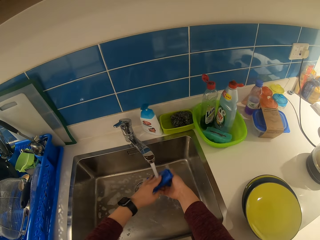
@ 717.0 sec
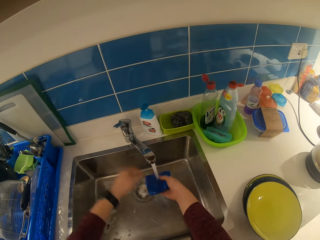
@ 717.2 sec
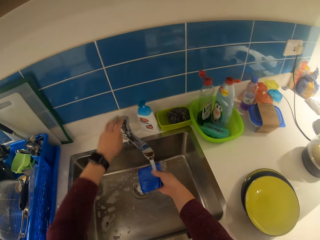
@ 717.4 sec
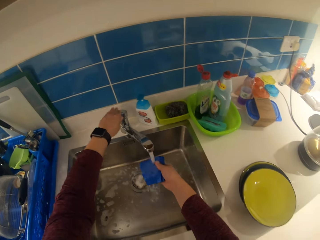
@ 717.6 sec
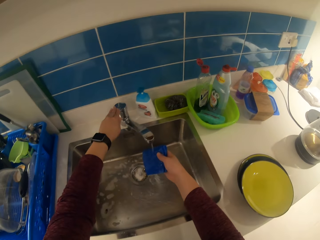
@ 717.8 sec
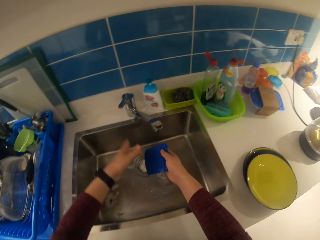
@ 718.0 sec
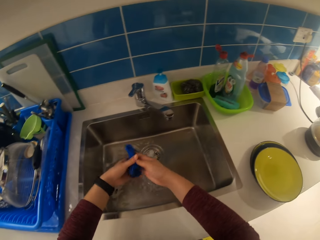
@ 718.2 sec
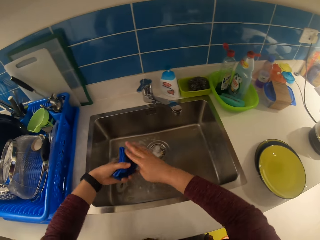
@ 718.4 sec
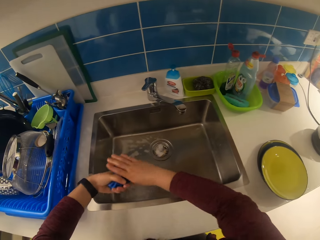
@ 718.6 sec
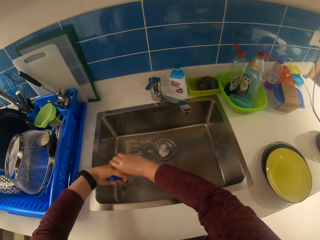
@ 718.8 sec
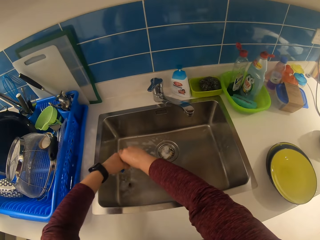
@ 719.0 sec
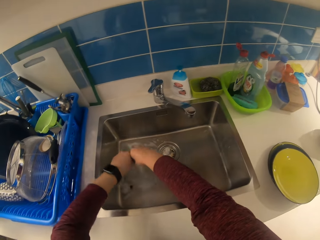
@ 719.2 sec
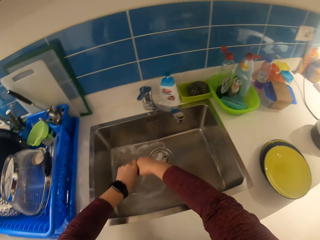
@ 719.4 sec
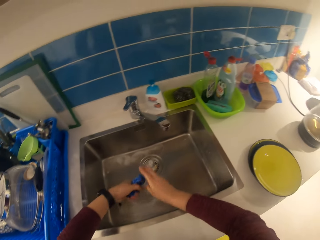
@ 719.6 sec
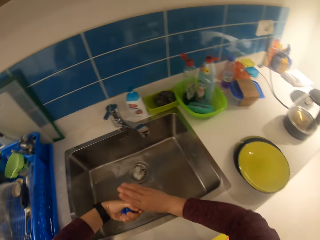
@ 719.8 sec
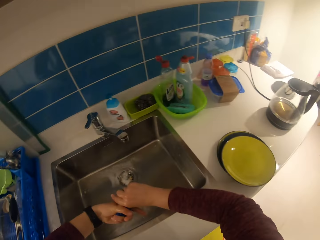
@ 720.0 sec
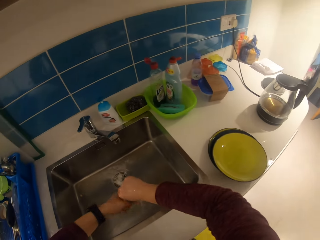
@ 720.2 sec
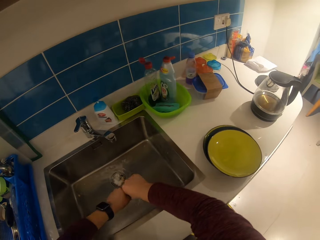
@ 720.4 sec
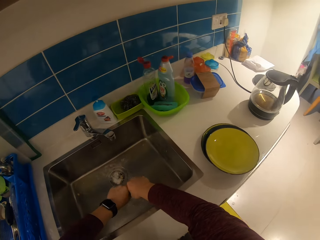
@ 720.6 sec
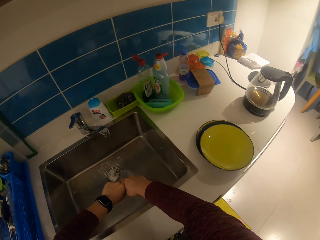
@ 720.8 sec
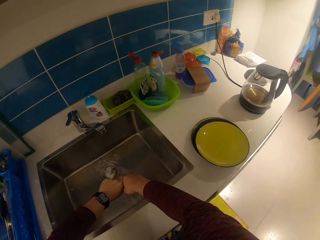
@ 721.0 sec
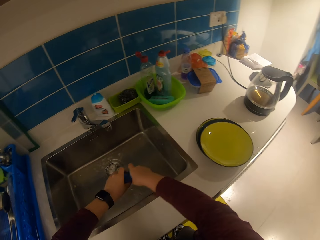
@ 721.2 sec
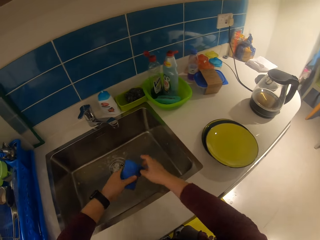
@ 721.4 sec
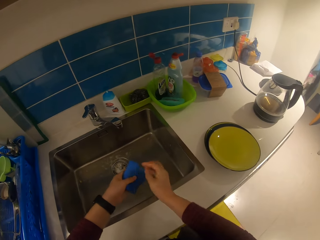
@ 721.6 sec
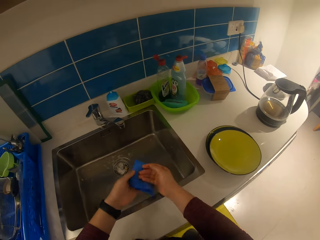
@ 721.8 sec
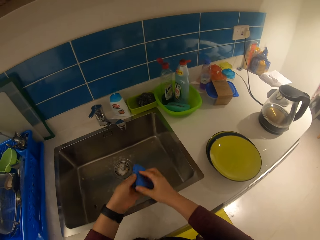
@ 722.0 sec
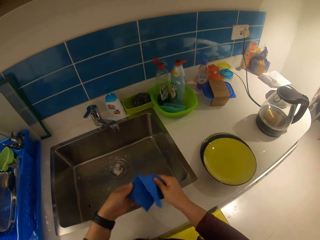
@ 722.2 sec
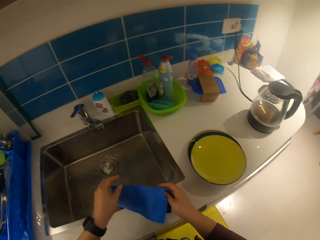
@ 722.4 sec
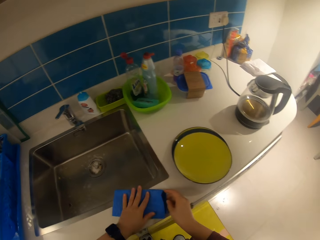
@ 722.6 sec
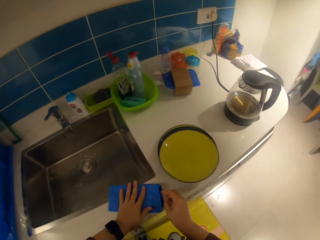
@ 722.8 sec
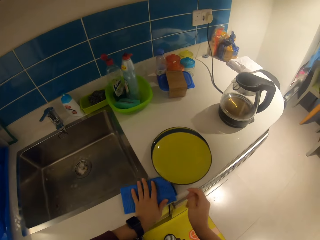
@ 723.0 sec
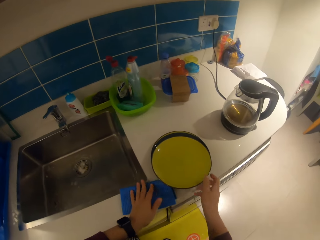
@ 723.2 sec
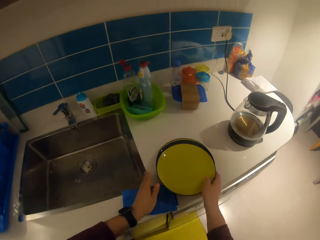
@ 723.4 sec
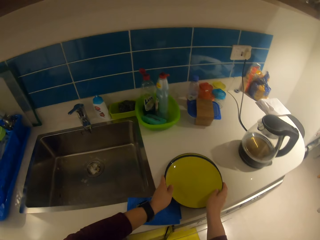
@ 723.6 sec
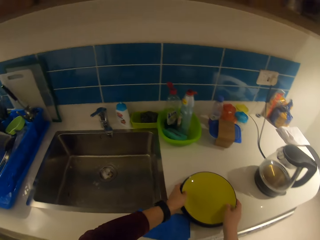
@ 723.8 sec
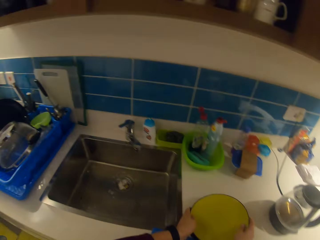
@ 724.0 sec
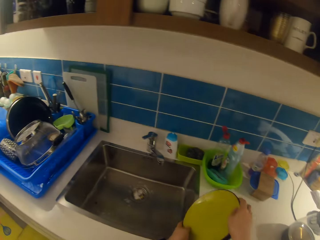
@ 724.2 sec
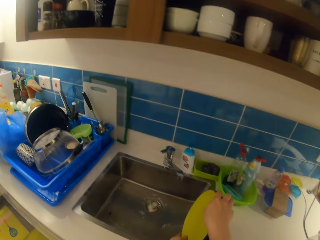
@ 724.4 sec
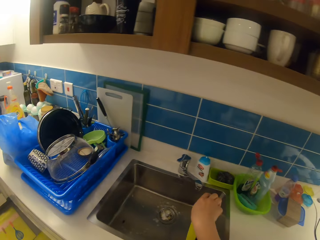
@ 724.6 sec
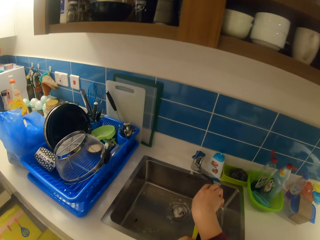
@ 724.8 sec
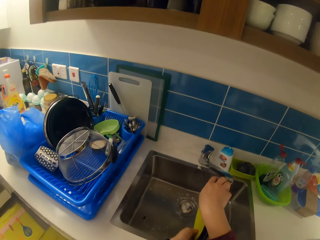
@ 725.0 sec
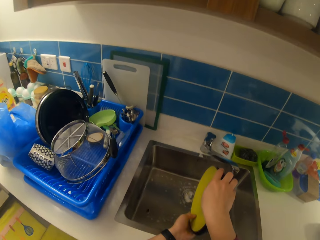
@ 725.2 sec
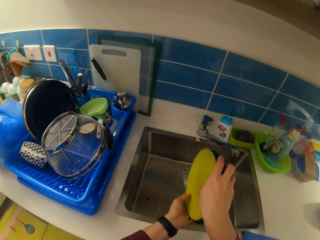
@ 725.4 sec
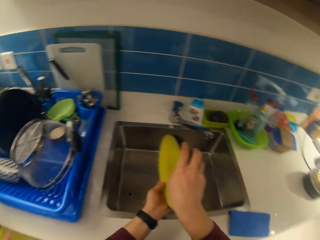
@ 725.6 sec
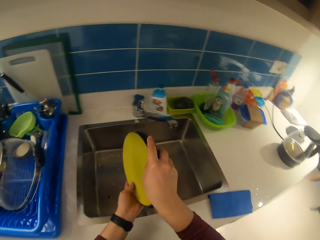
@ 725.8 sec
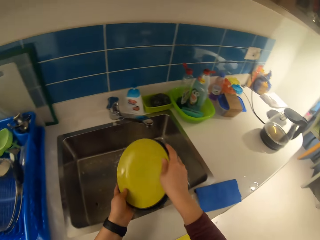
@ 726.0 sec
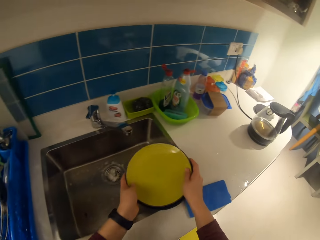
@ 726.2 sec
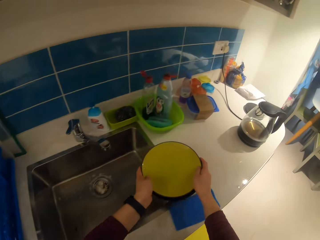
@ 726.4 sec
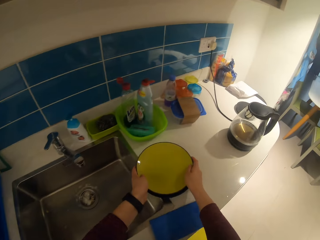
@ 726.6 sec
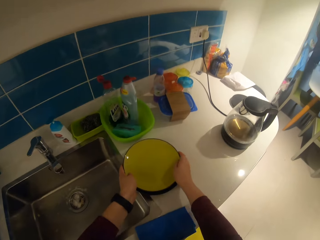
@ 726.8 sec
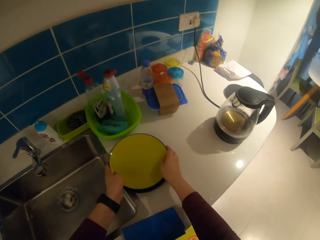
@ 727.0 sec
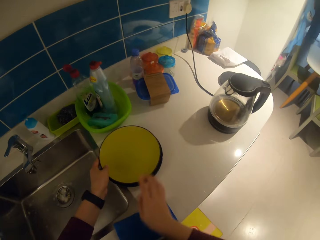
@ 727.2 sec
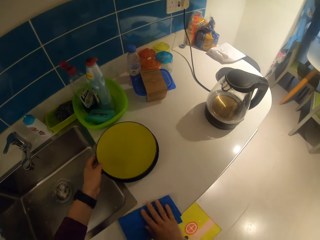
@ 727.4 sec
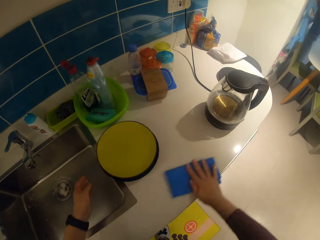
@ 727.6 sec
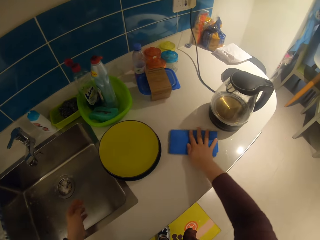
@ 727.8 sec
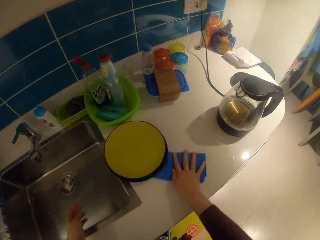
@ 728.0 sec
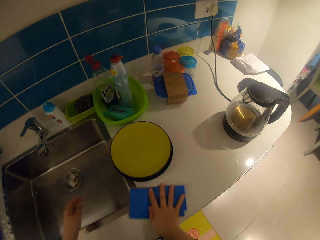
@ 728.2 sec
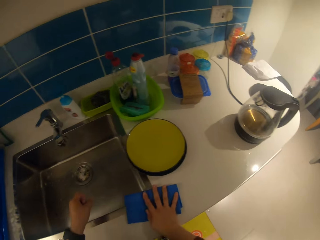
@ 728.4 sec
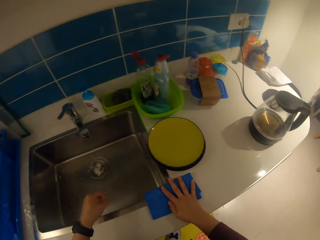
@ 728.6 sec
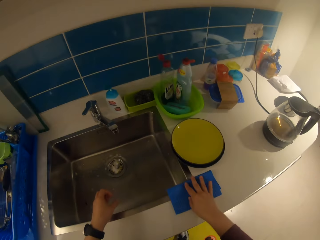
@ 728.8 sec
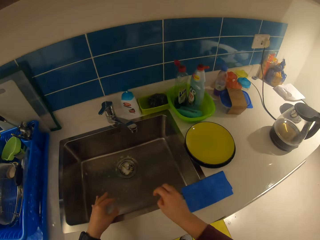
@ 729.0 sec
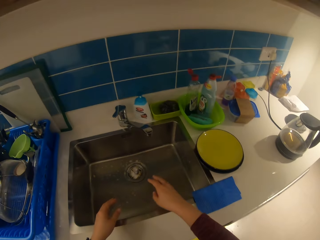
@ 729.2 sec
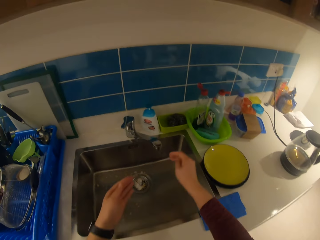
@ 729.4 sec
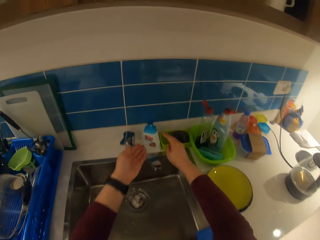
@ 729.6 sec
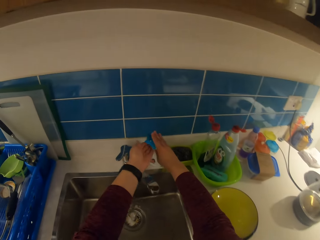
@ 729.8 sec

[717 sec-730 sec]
The camera wearer closes the water tap. They squeeze the napkin, drop the napkin around the sink area, pick the plates and carry the plates on the countertop. They pour water on the sink. They drop the plates on the countertop around the sink area. They wipe the countertop with the napkin.

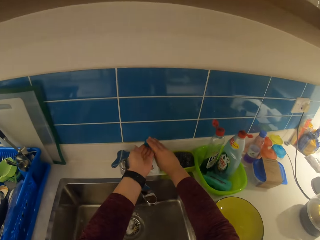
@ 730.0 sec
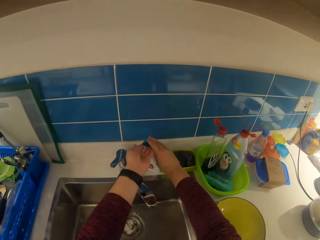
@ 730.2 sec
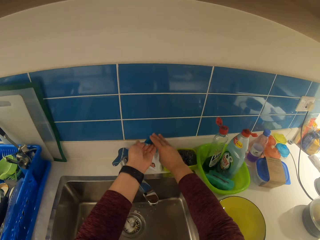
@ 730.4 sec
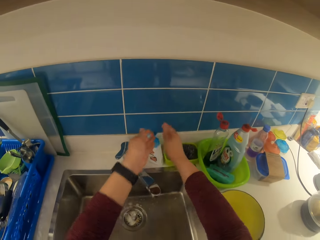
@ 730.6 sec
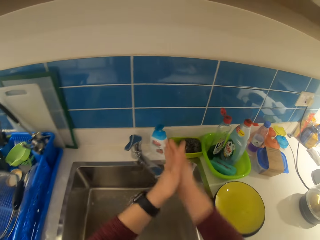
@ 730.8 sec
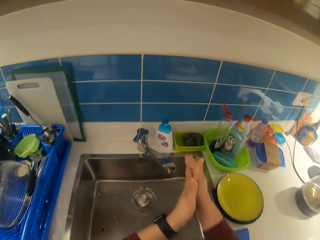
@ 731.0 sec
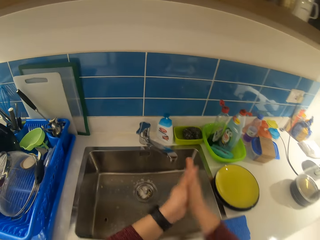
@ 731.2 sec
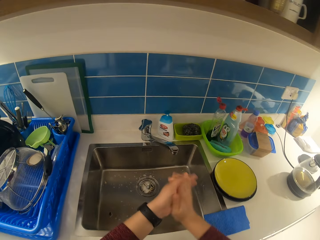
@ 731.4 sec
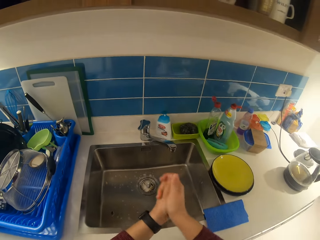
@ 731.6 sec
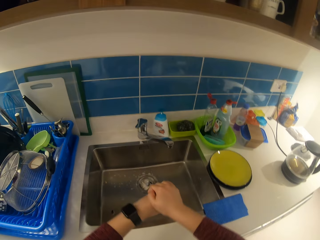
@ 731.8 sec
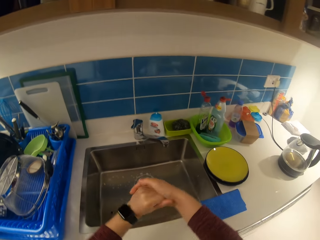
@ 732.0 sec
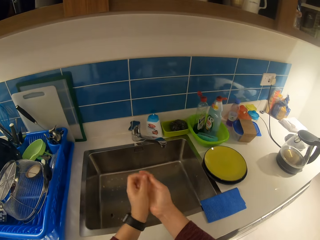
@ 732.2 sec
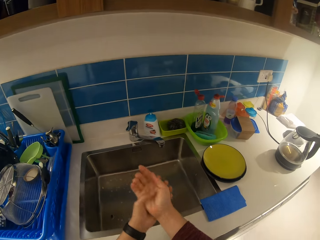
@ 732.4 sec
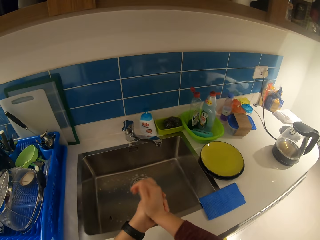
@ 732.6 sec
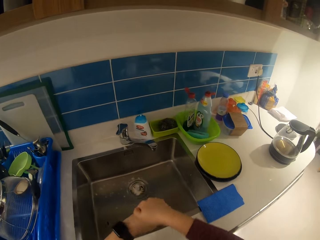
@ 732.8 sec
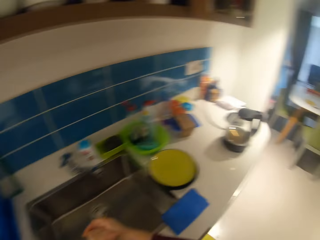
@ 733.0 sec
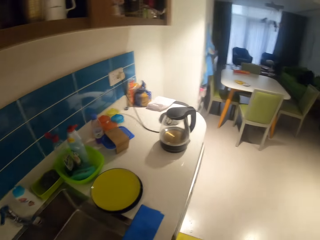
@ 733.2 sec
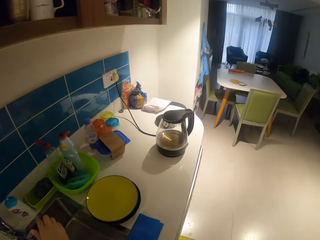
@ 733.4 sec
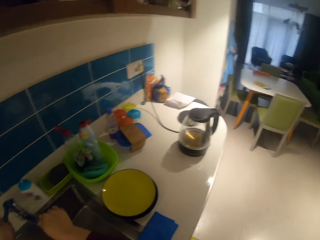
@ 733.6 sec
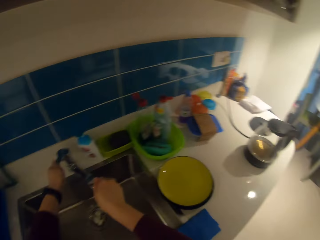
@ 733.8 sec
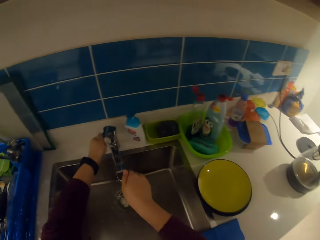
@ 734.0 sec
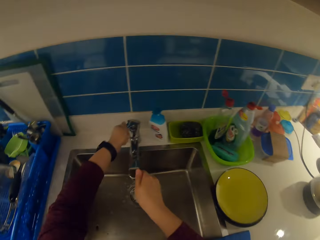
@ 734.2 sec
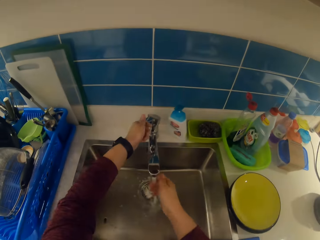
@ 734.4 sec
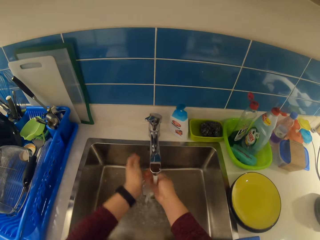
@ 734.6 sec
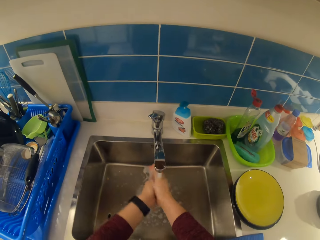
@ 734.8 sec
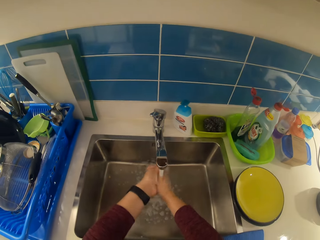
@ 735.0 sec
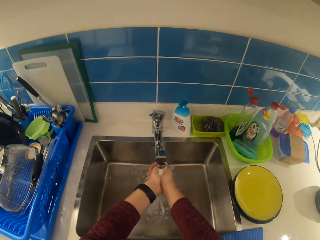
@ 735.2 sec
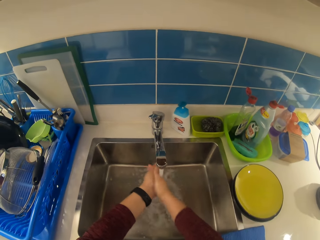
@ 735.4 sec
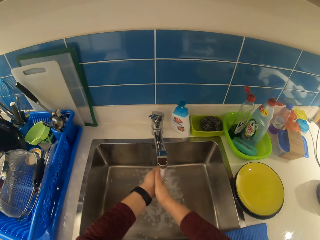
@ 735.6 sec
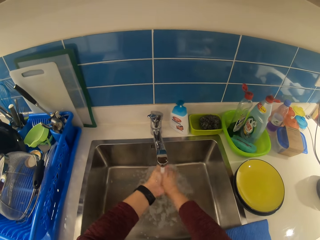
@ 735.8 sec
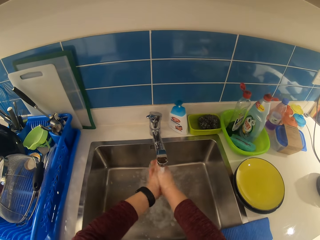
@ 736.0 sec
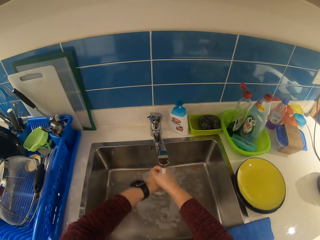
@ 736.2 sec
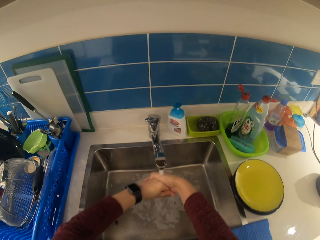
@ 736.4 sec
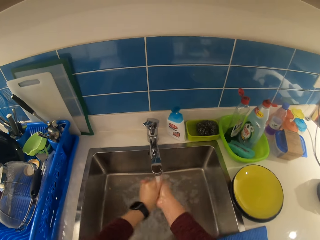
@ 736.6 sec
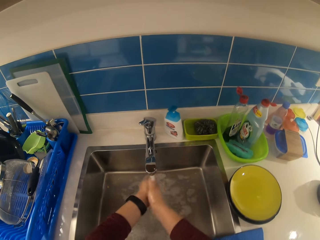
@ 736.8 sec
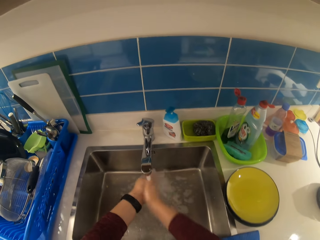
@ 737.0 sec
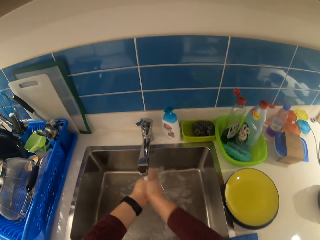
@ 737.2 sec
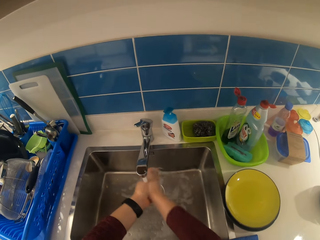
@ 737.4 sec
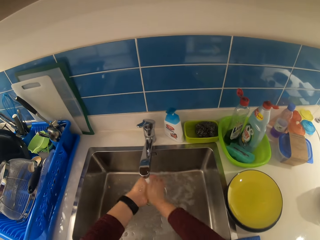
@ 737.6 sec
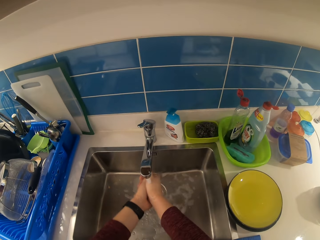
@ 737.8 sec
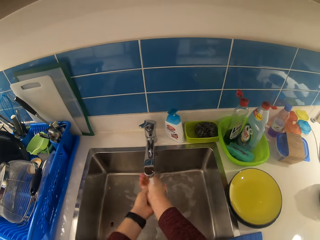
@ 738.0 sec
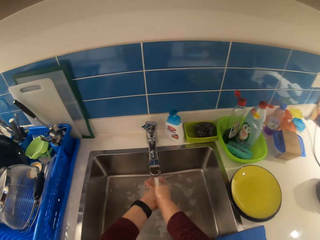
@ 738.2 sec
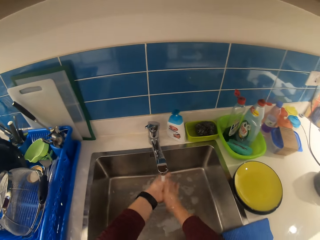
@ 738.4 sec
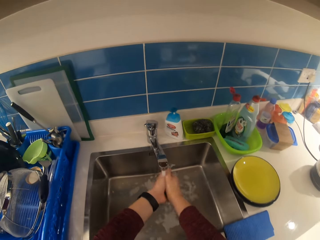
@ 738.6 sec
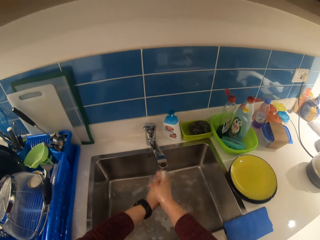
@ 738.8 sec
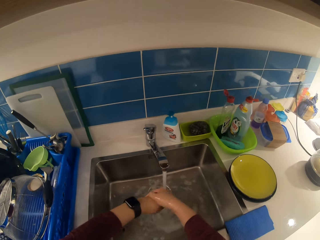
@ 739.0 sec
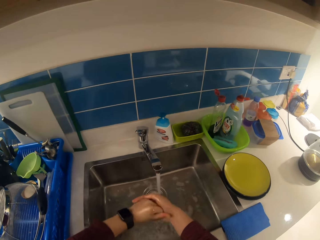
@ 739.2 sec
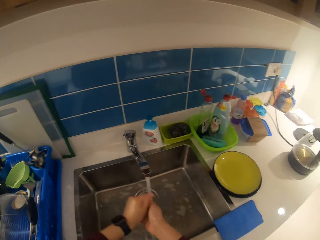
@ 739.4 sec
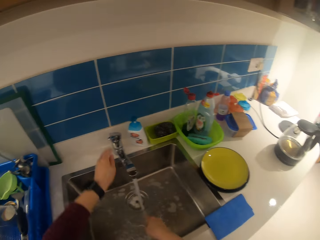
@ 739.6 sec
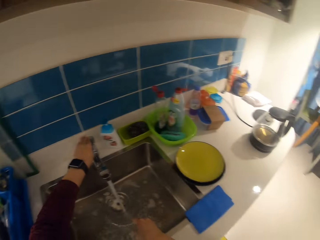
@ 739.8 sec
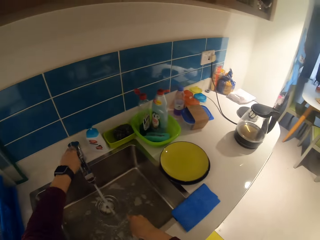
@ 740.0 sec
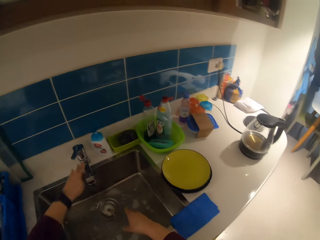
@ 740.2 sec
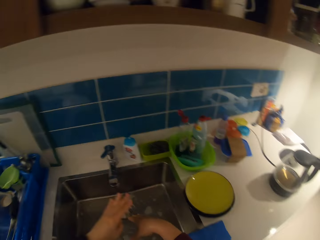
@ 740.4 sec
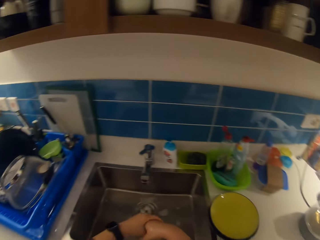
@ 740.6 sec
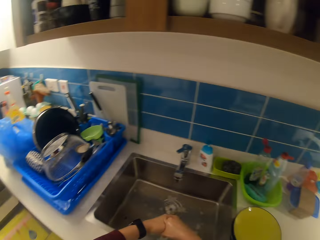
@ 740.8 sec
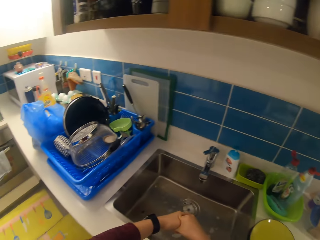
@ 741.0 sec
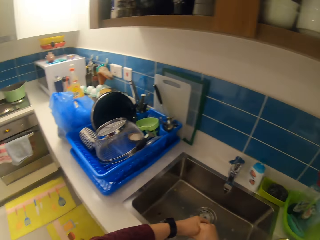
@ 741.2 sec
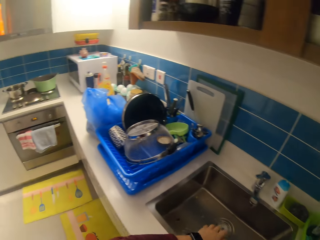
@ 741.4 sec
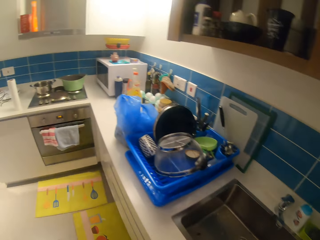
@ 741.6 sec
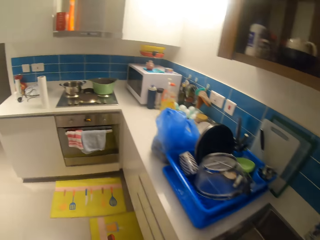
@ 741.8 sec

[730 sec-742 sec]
The camera wearer applies soap to her right hand. She scrubs her hands. She turns on the tap. She washes her hands. She turns off the tap.
